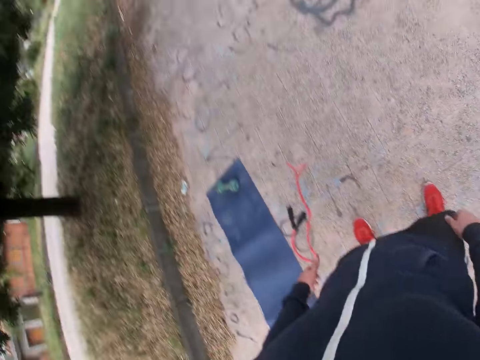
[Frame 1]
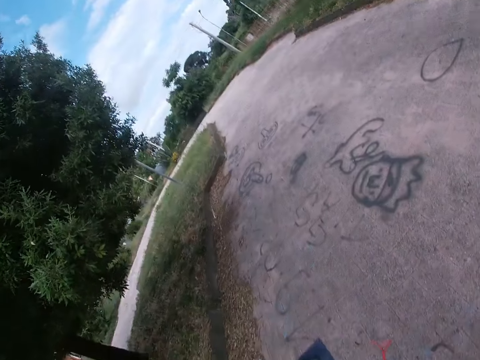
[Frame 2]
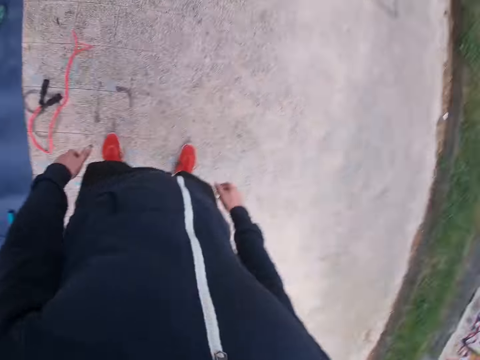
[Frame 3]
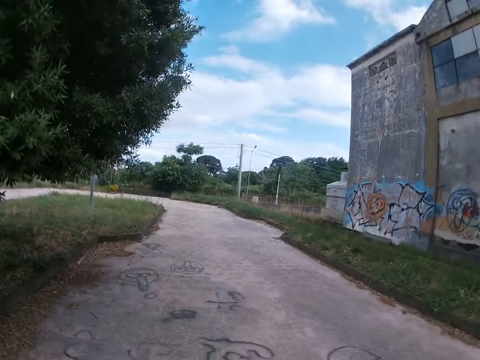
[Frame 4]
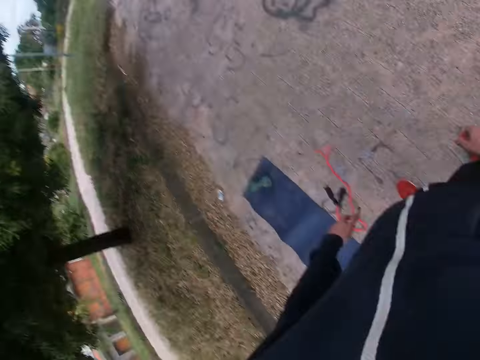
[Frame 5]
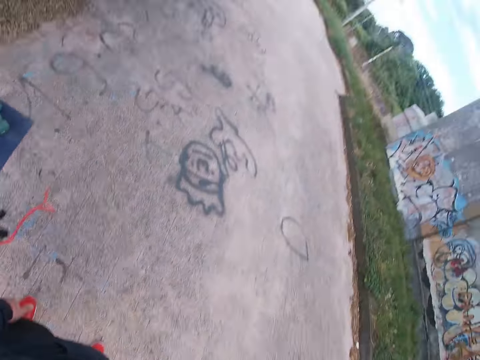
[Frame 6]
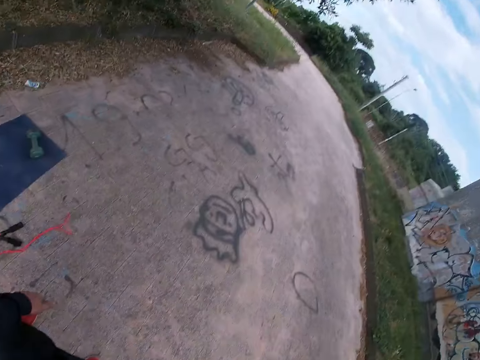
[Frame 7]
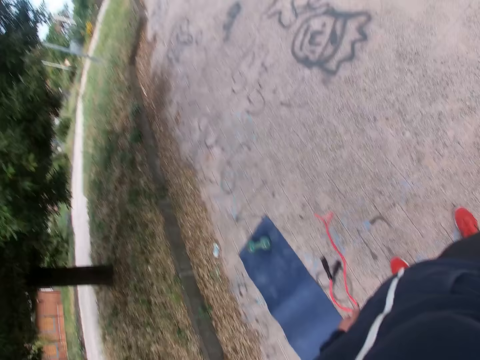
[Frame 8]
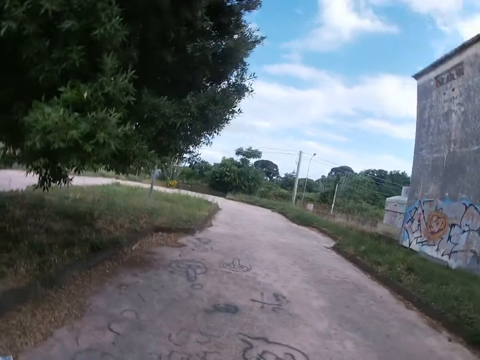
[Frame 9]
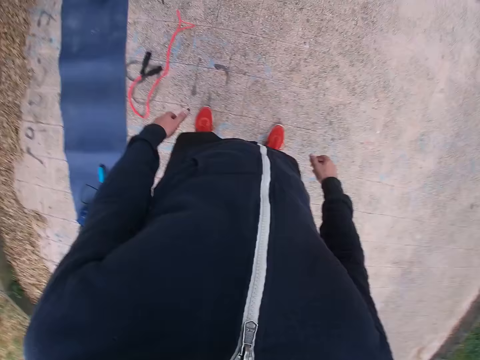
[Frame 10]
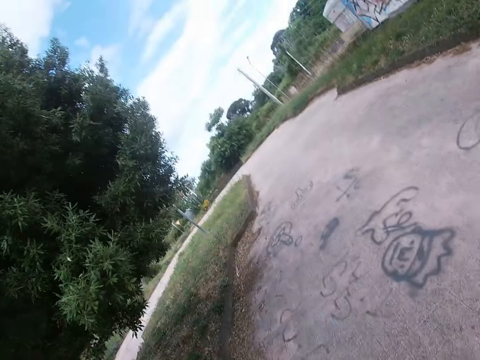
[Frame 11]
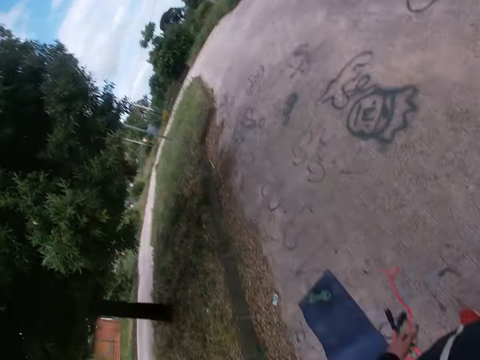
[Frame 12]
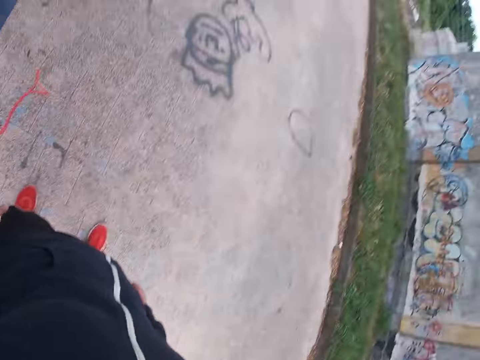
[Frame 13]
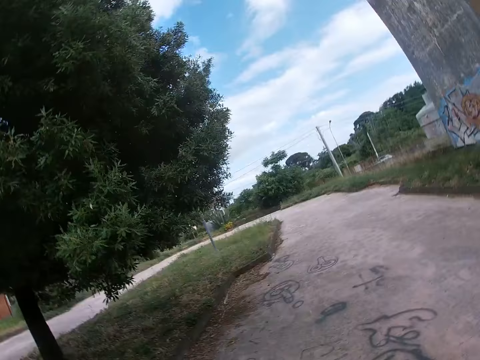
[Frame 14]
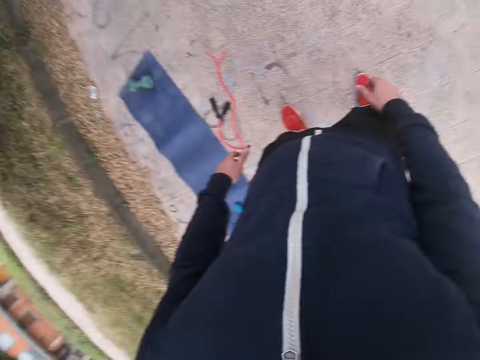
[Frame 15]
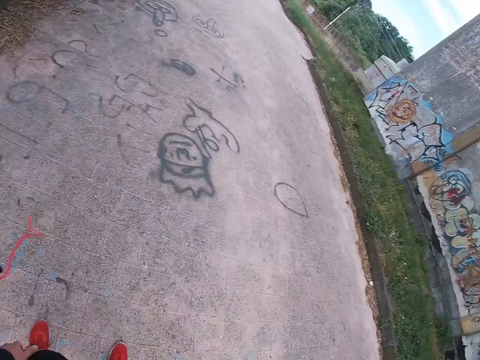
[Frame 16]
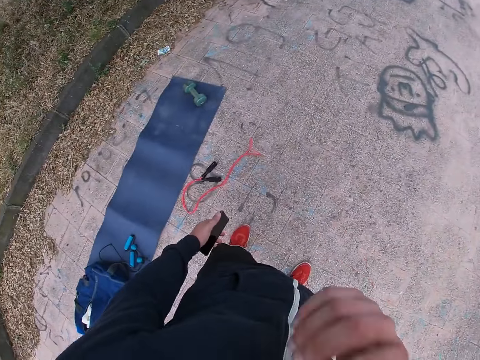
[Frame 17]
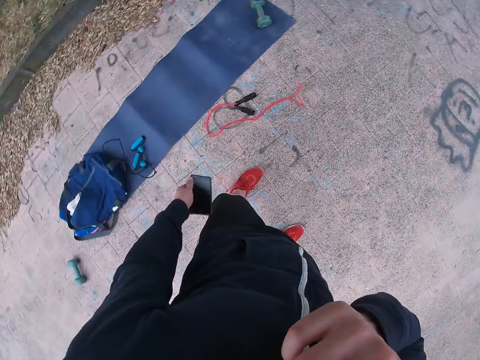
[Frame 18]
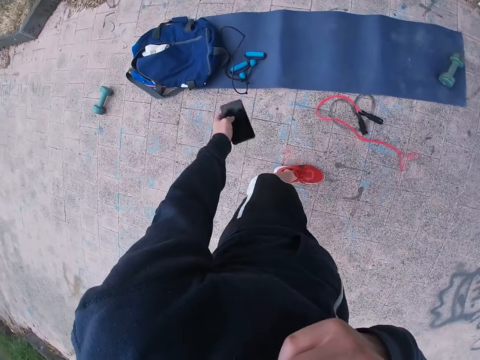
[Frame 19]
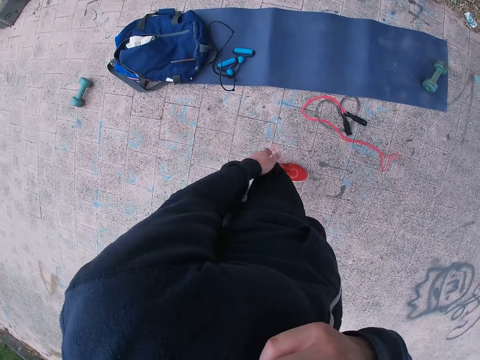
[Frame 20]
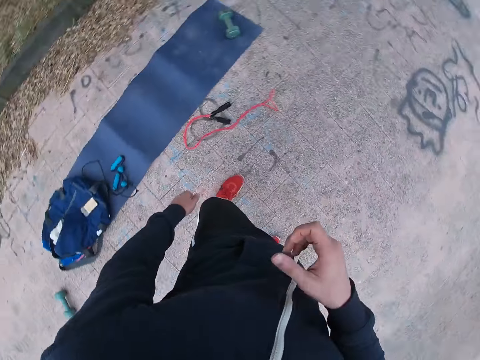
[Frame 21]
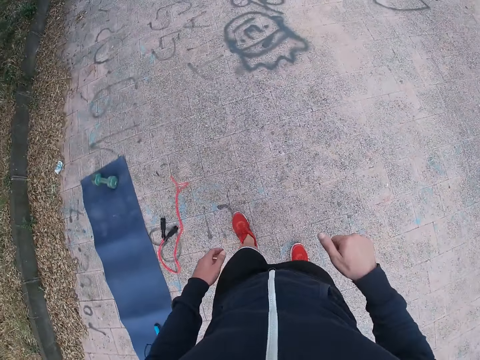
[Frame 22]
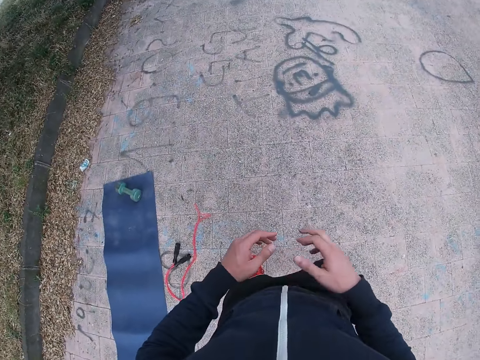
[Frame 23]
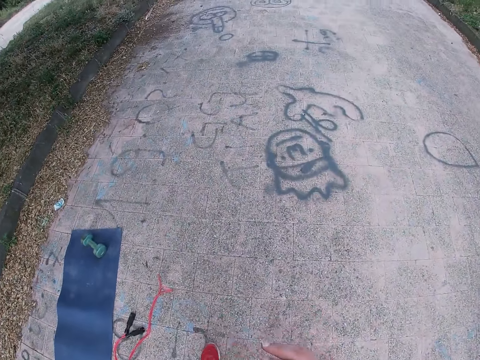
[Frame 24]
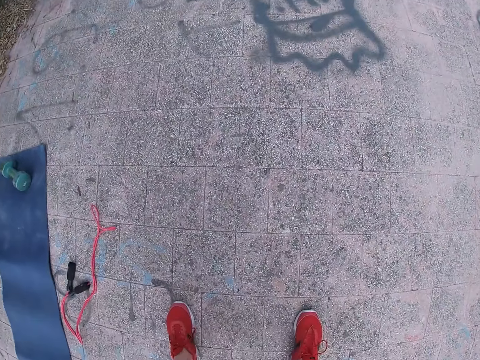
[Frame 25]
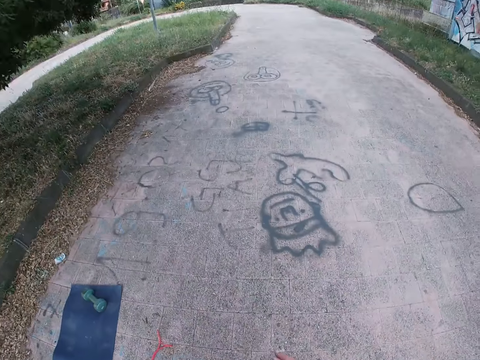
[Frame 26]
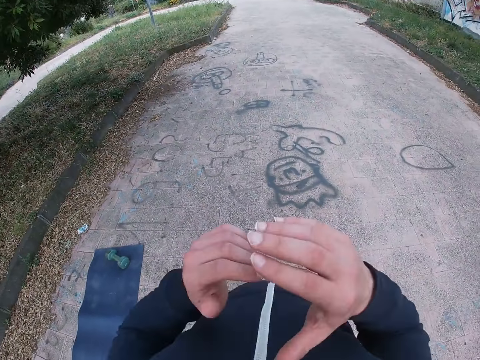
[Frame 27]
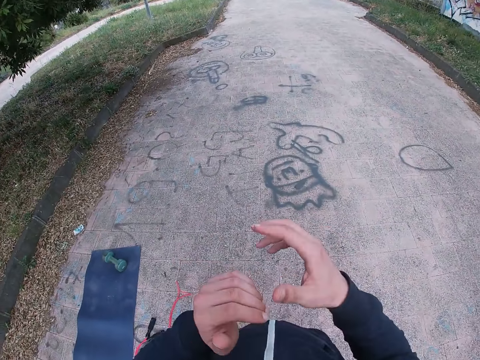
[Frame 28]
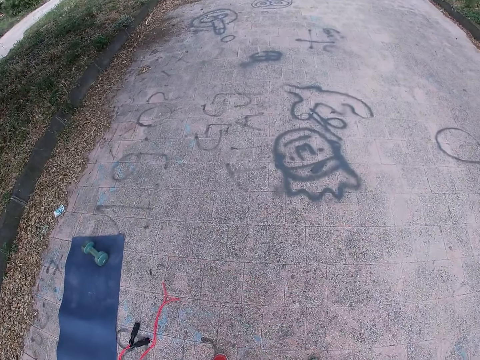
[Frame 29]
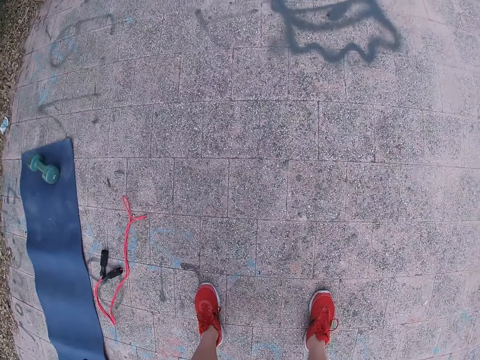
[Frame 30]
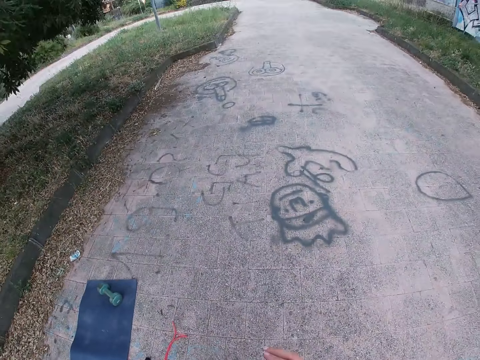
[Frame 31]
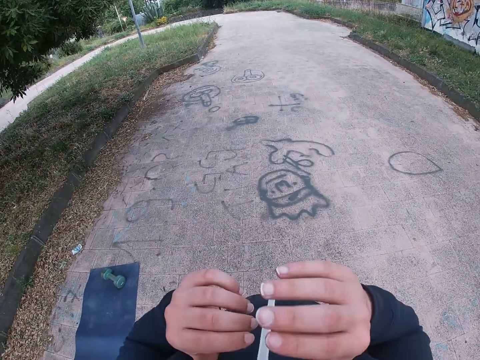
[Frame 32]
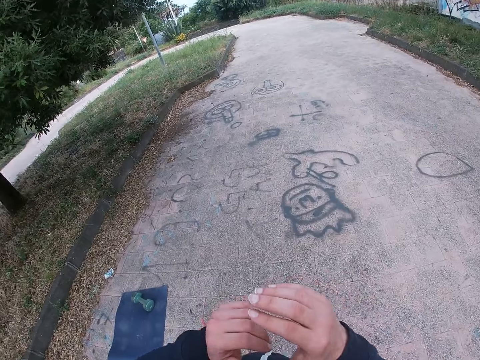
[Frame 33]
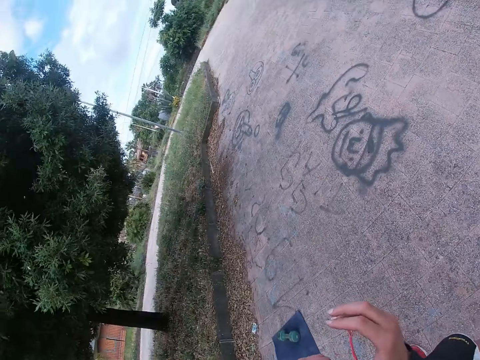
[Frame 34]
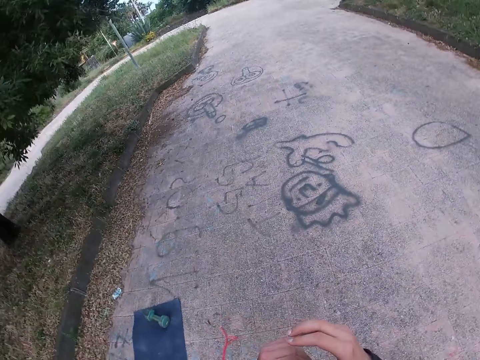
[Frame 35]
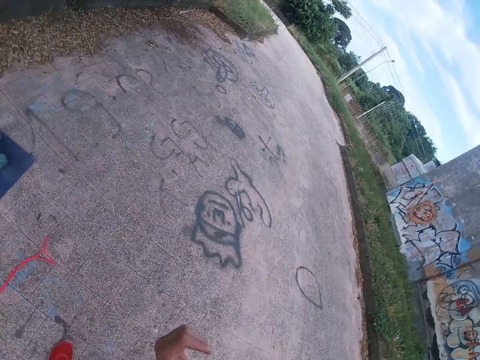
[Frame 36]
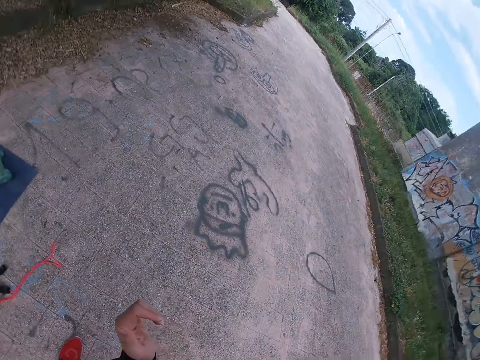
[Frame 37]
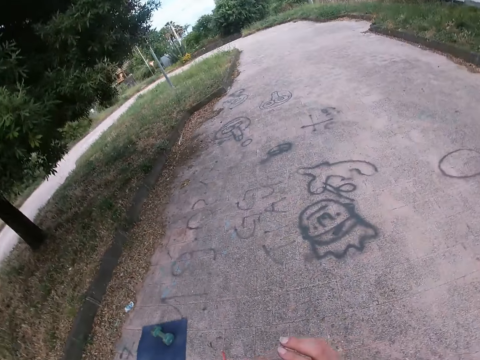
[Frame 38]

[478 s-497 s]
The camera wearer holds his mouth. He raises his hand towards something. He drops the phone. He throws the phone on the mat. He drops his hand. He moves his hands. He squats. He exercises.

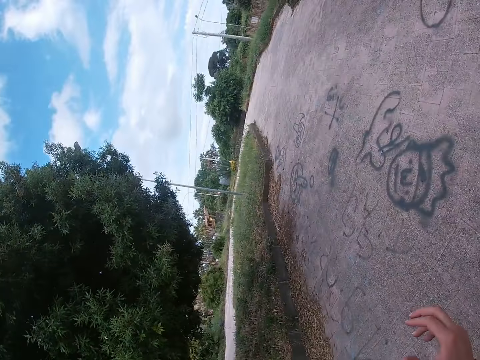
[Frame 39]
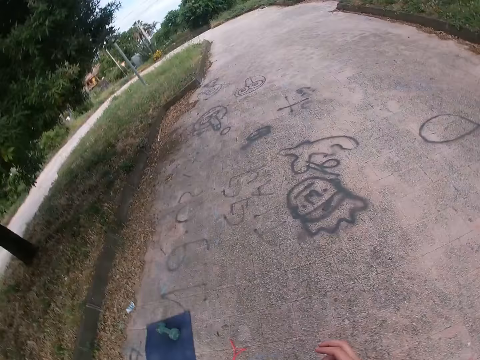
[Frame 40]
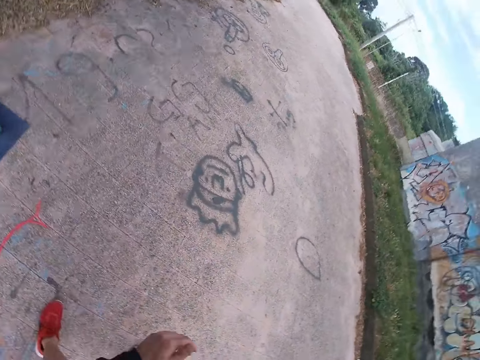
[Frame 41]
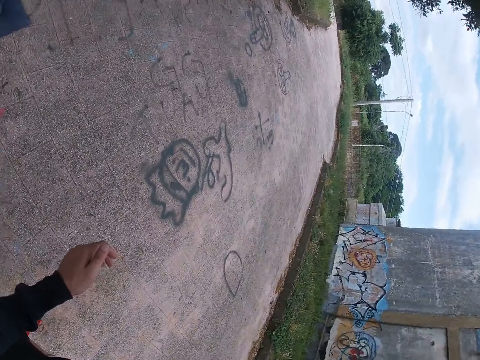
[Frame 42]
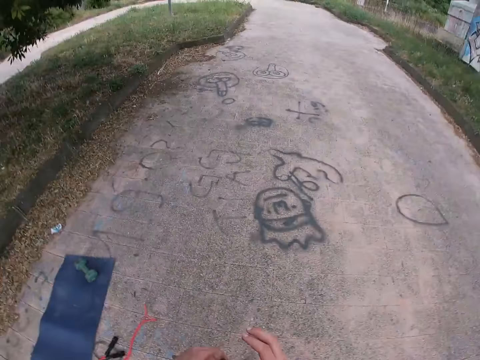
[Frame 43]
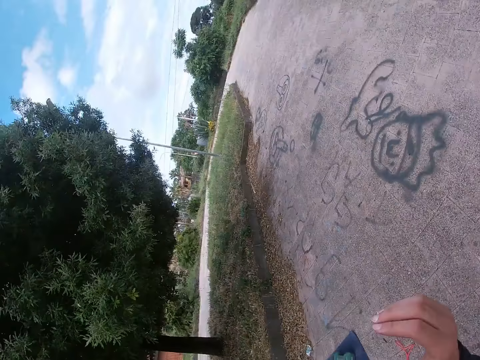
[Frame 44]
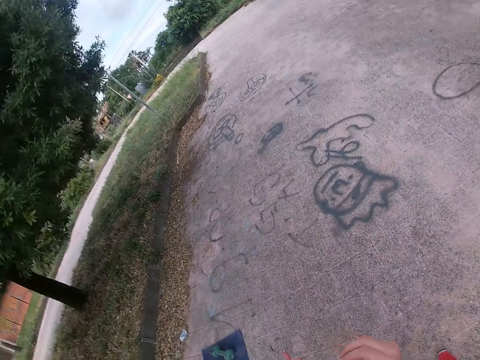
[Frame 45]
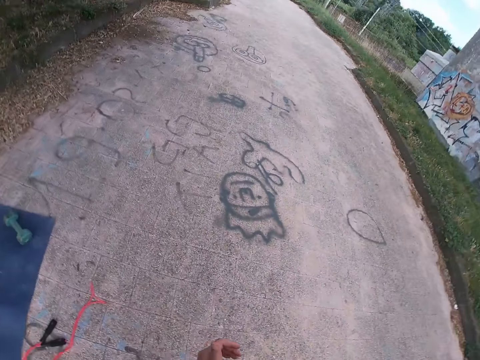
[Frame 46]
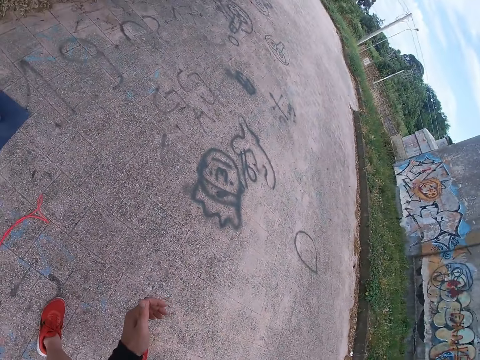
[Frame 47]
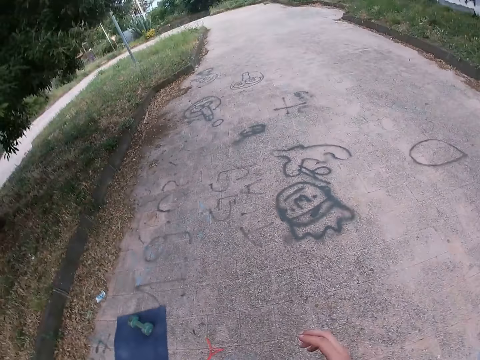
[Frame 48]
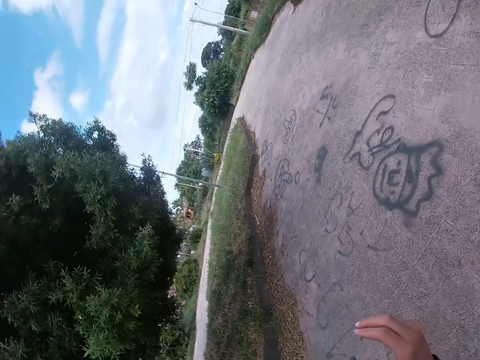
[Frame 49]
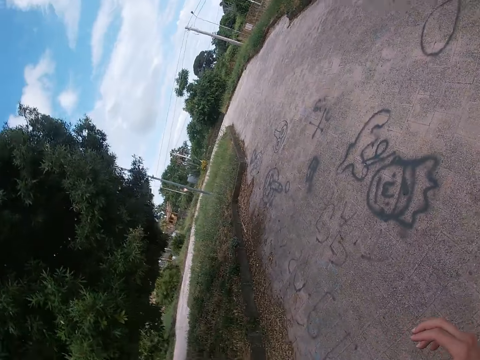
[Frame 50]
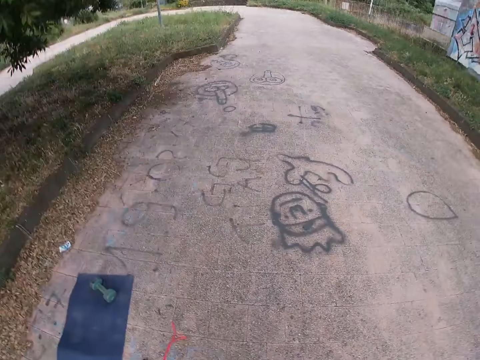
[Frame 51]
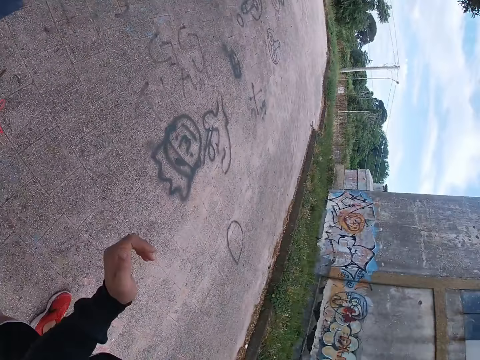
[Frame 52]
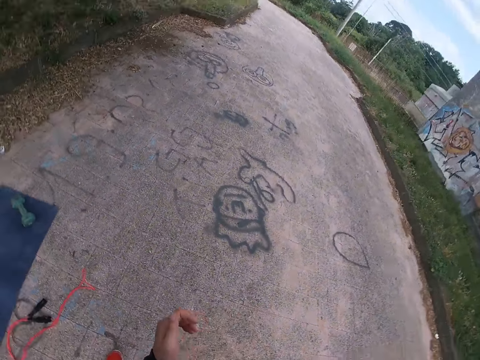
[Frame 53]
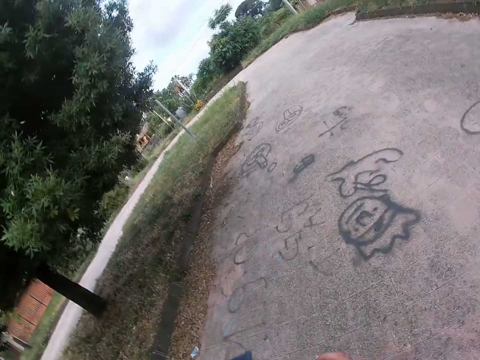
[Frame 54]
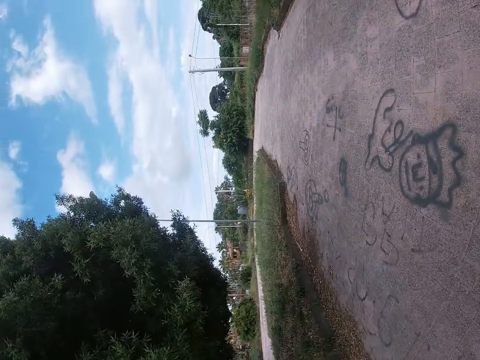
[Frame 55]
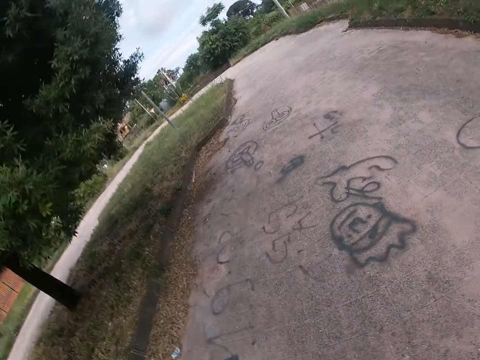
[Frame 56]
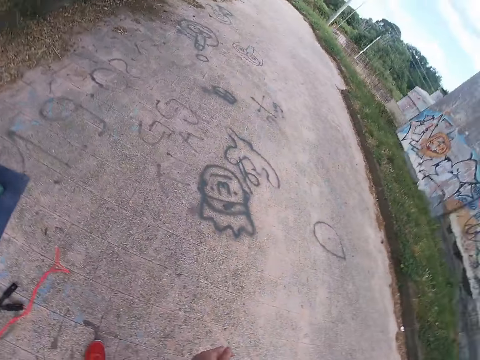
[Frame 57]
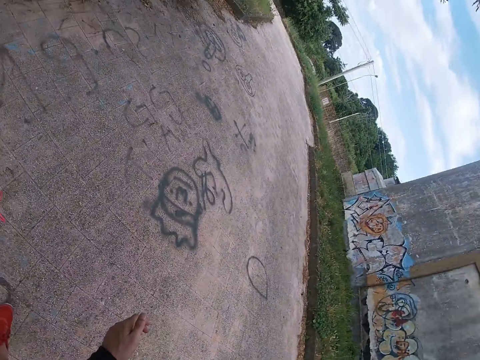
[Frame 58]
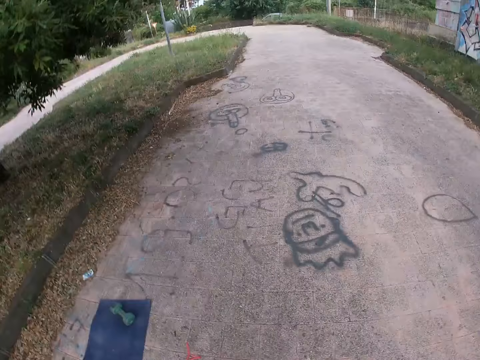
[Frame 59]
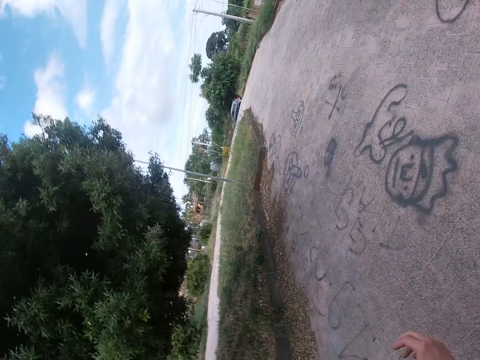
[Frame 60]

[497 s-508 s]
The camera wearer moves the camera around.
